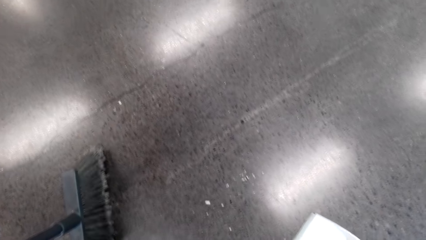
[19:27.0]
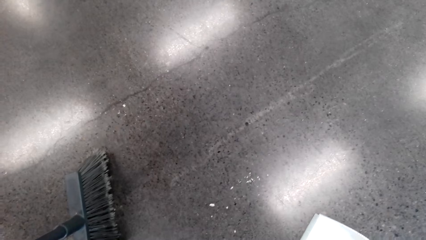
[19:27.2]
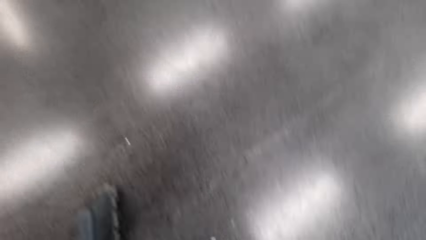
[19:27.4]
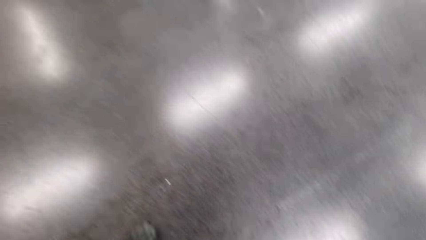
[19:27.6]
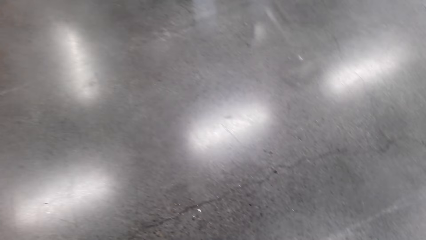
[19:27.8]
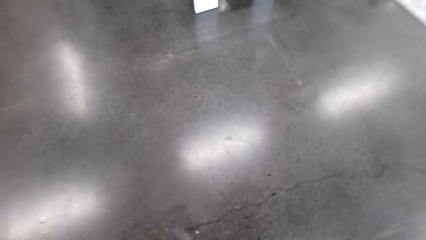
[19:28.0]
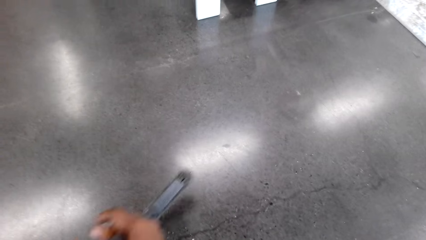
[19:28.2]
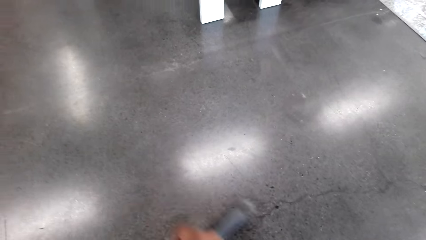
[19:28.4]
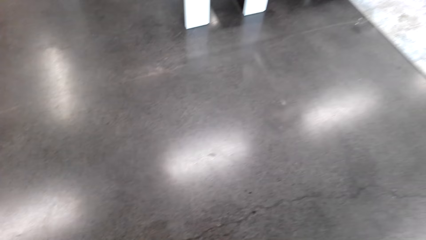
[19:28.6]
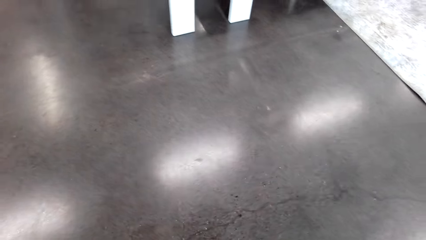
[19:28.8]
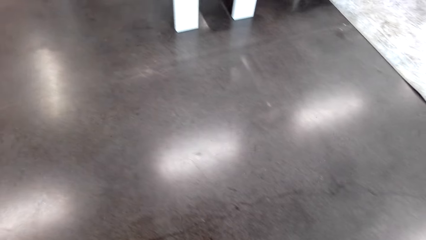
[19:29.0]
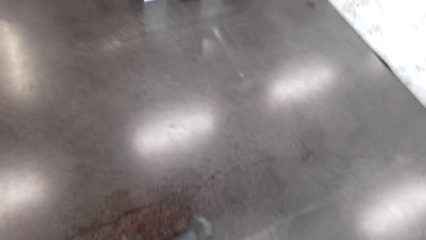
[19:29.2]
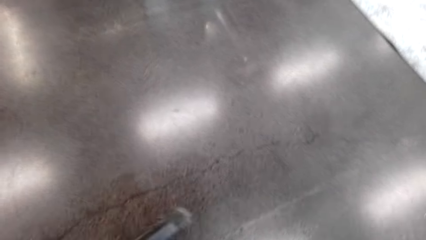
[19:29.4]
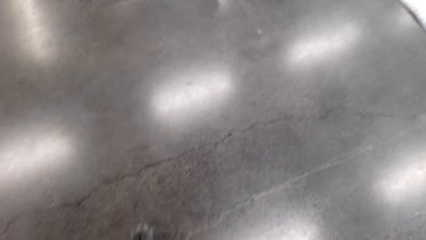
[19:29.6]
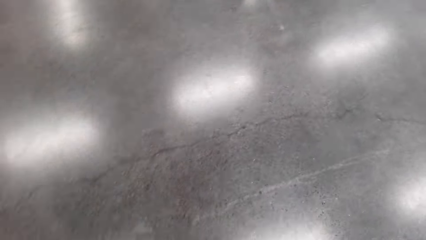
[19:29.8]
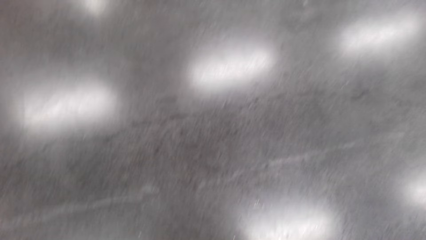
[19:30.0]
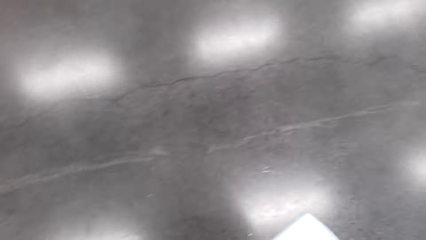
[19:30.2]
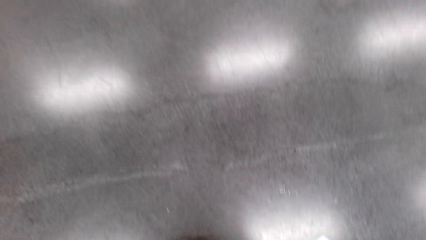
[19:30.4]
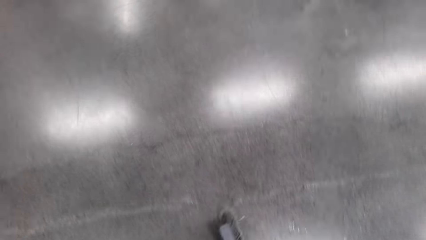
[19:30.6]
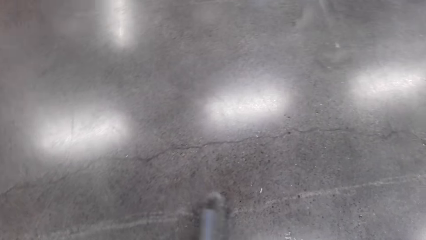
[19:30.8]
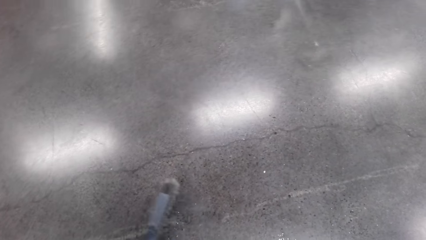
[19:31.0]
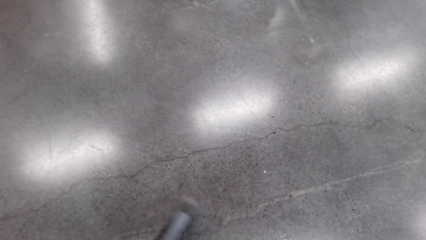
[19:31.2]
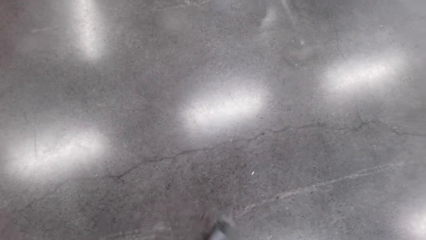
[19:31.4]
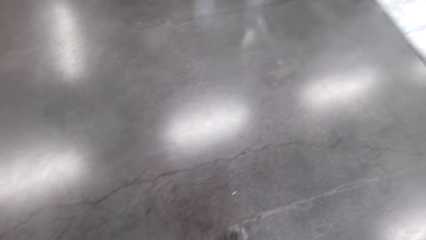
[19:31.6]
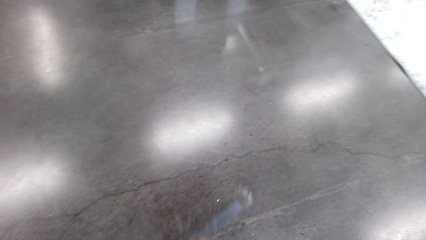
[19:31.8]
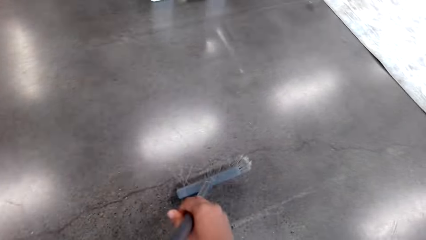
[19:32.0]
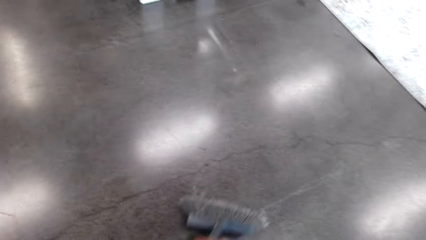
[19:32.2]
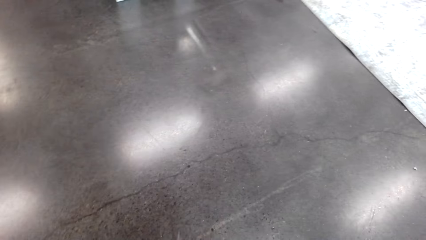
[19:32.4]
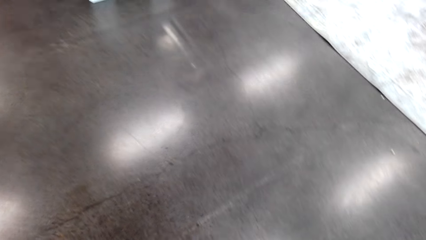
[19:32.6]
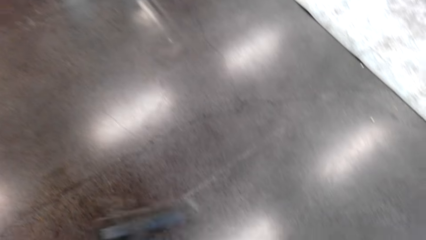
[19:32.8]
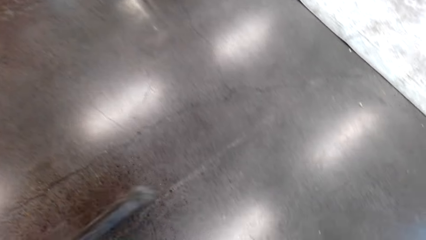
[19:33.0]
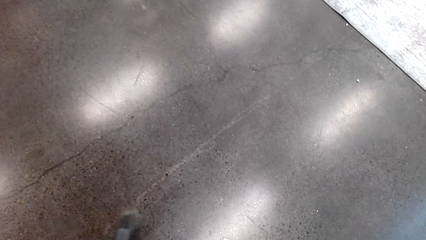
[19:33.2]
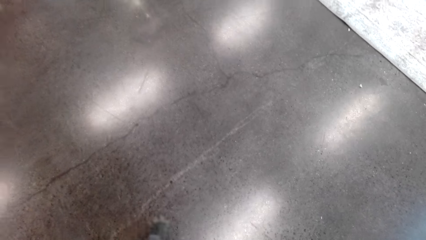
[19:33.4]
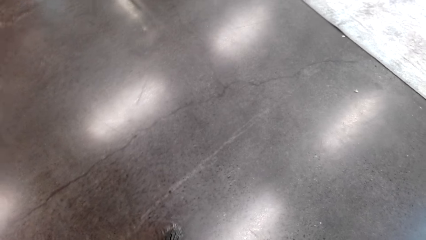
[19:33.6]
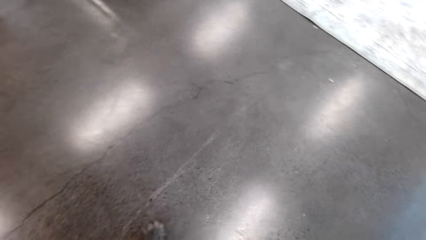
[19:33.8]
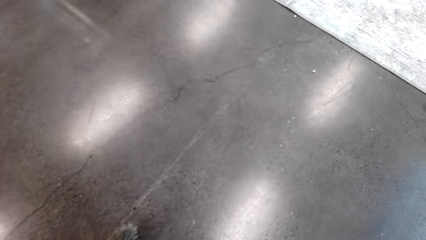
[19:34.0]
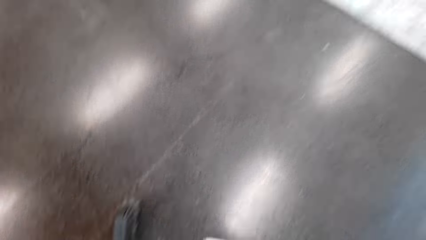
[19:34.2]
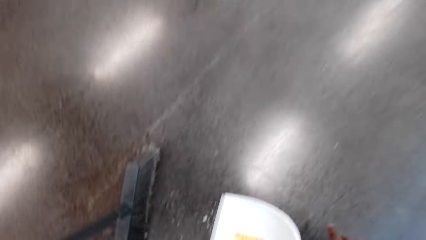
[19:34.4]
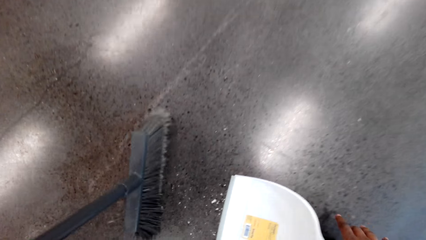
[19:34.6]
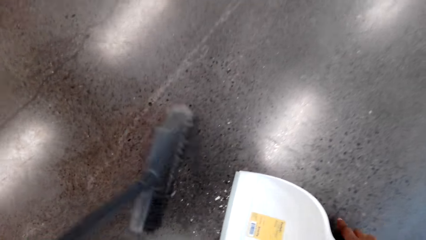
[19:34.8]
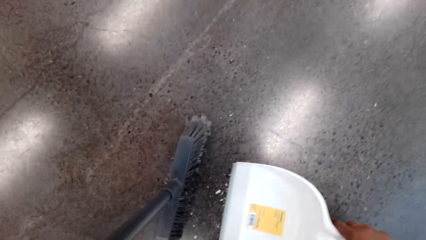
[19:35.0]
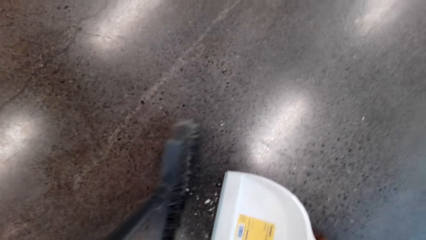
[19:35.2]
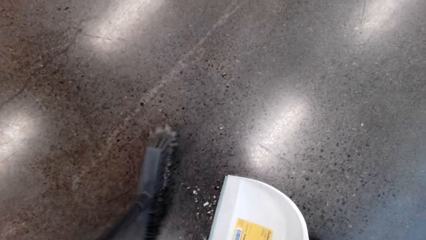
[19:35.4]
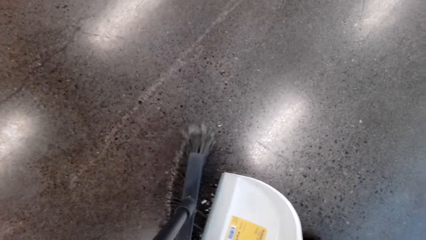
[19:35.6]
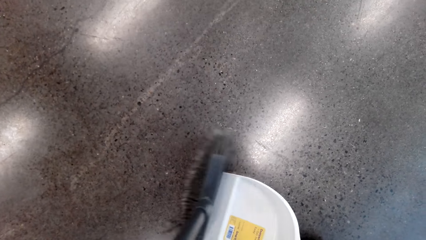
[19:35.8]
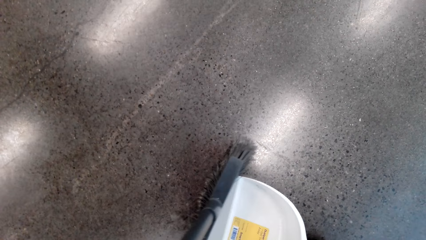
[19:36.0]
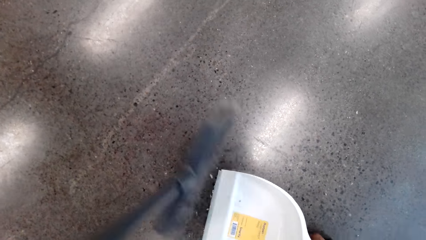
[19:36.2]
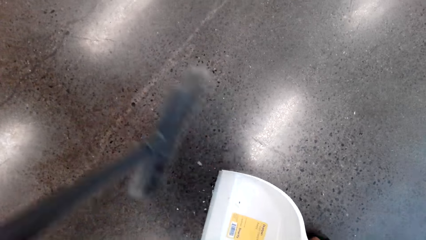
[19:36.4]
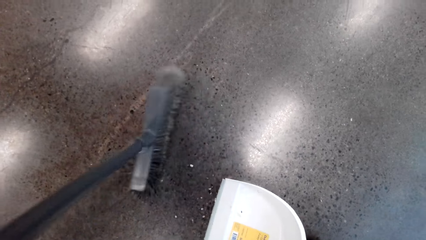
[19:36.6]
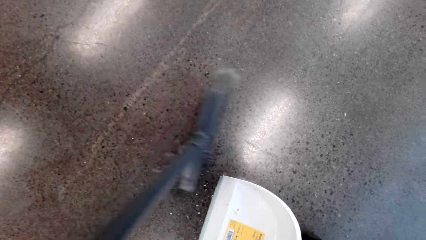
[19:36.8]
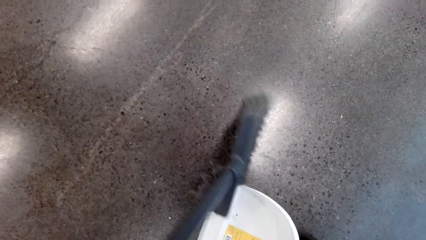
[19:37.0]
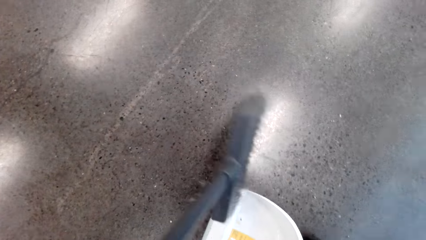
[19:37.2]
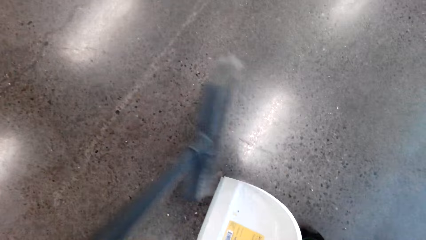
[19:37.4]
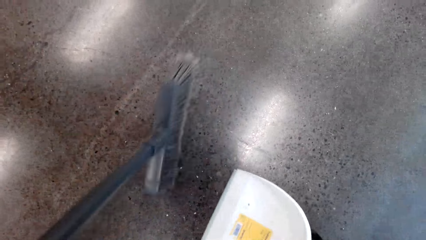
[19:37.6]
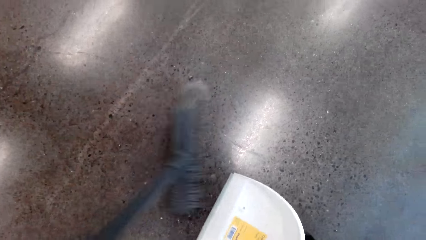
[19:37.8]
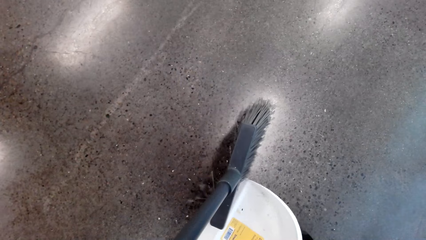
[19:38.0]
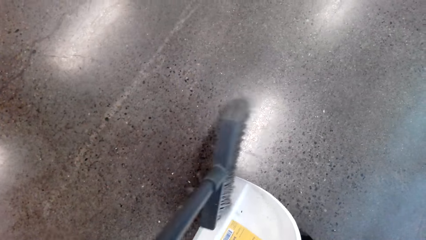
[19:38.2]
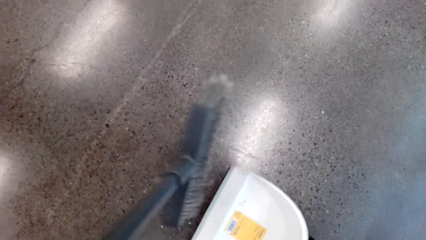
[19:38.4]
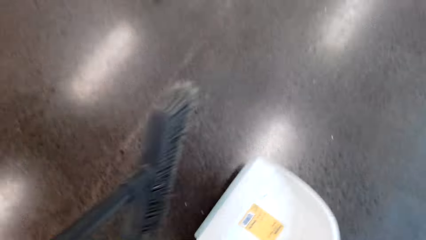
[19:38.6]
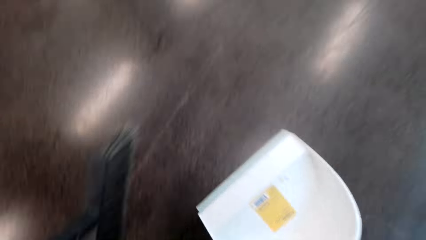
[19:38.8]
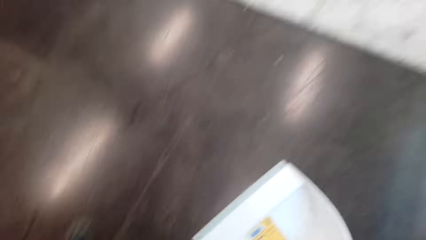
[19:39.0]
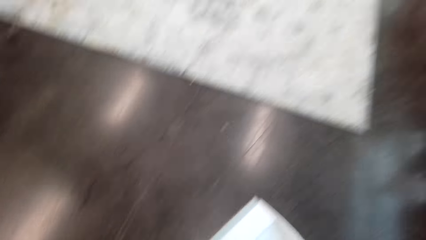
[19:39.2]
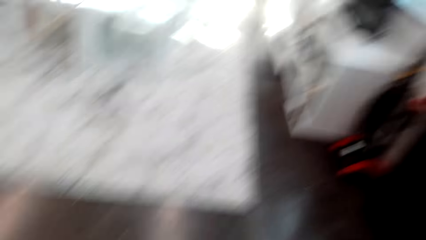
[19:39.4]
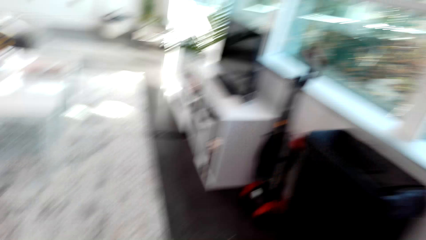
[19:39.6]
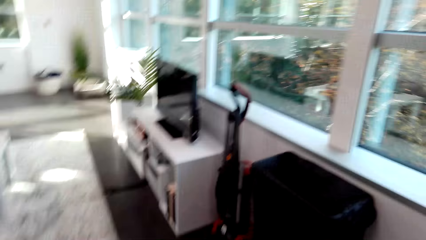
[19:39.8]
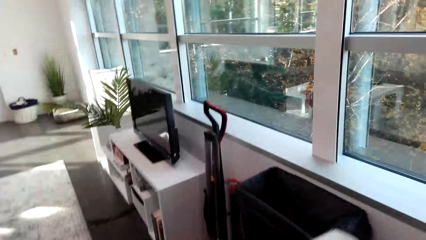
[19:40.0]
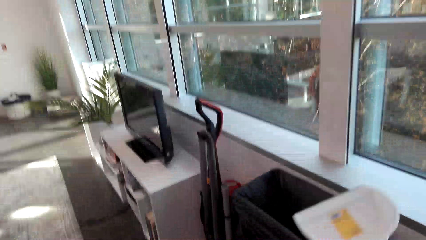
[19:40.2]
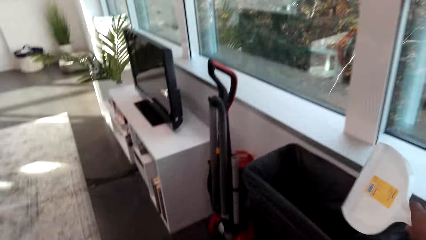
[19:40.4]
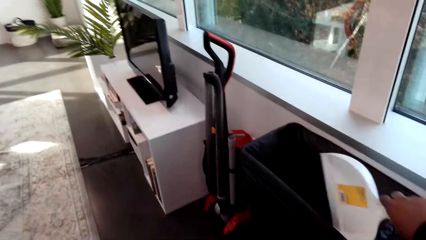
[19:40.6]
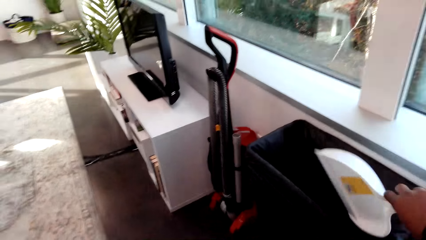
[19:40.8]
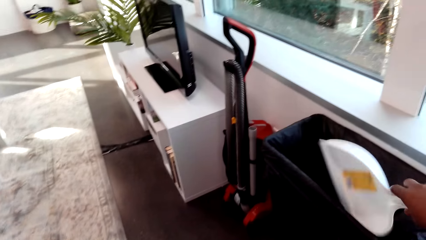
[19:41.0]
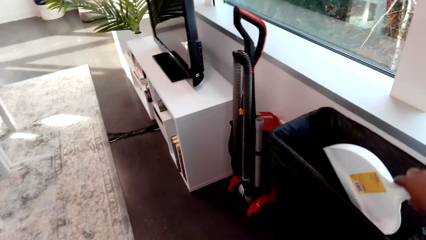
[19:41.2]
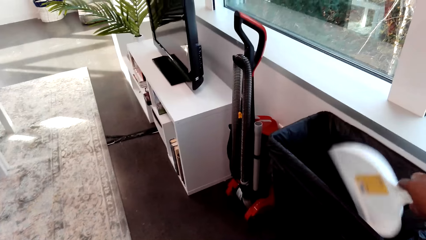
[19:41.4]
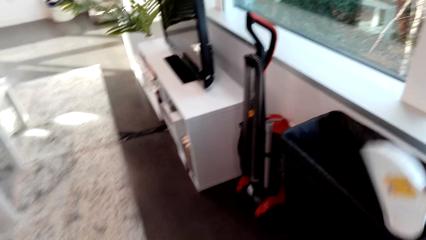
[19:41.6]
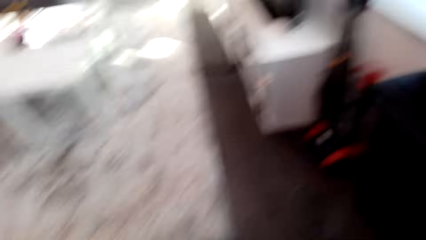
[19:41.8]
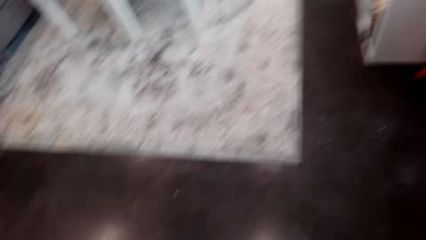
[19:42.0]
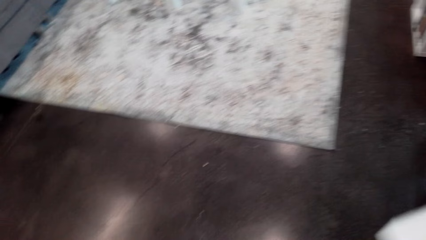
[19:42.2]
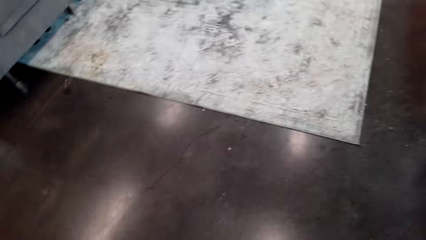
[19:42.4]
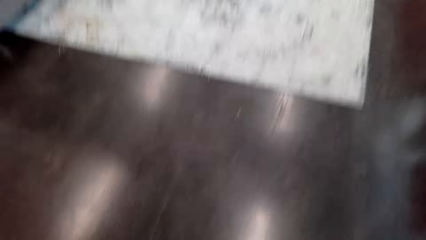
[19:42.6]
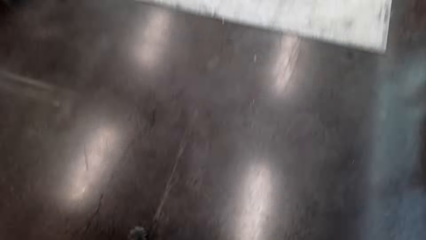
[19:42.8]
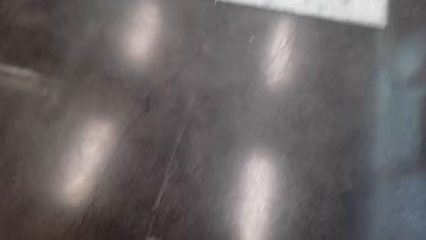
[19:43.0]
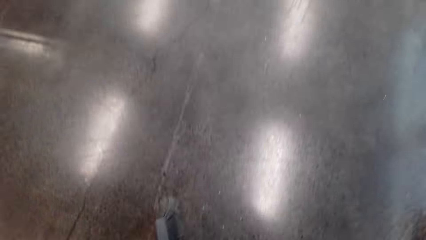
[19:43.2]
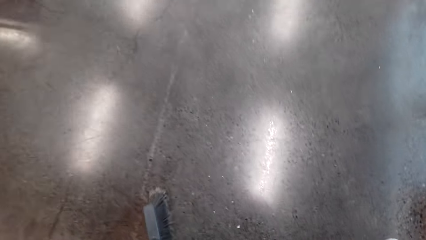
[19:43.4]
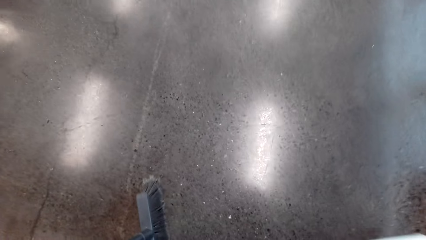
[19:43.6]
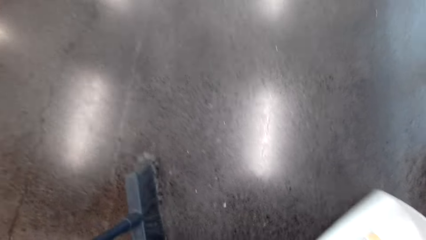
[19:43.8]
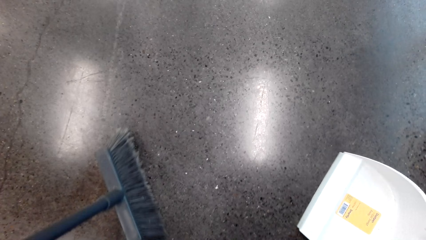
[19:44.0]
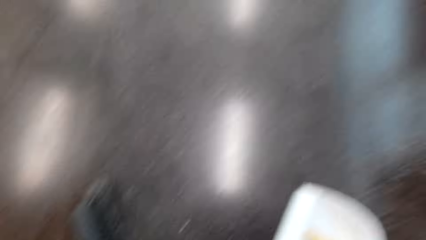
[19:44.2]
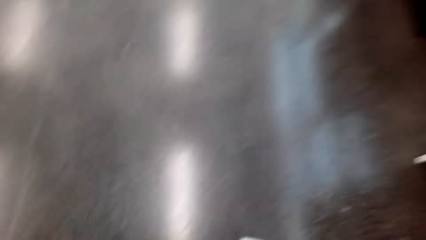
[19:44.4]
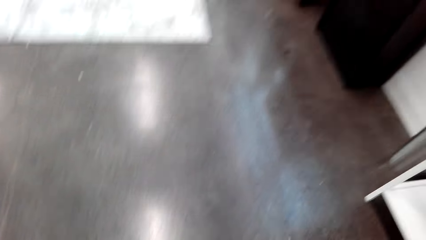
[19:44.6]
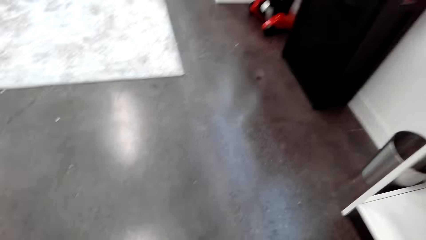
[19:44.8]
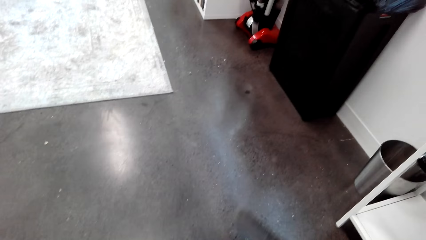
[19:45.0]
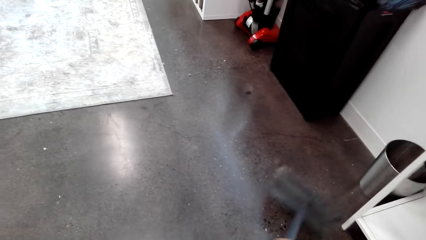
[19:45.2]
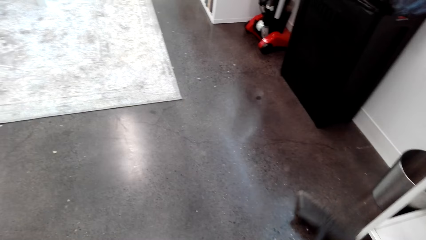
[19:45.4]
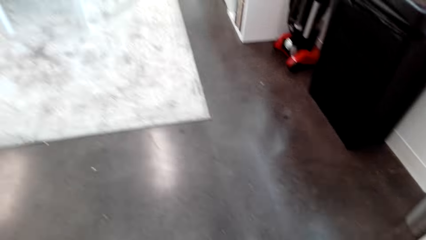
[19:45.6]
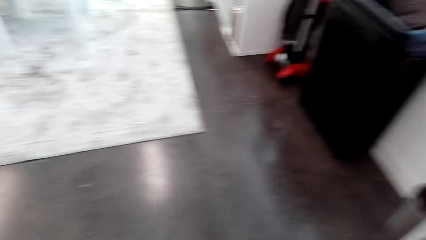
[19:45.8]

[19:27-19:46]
The camera wearer collects the waste with a dust pan. They sweep the floor. They collect the pieces of plates. They walk around. They throw the pieces in the trashcan. They collect the pieces of plates.
